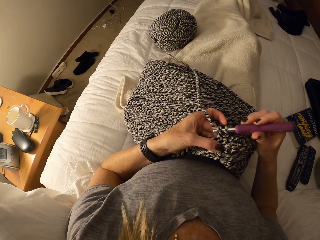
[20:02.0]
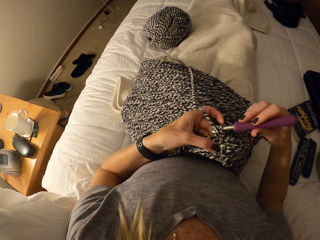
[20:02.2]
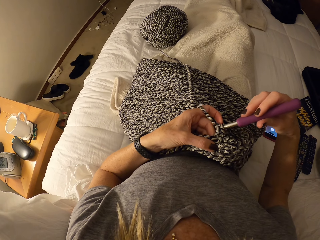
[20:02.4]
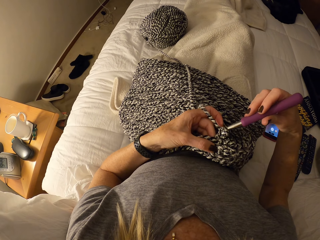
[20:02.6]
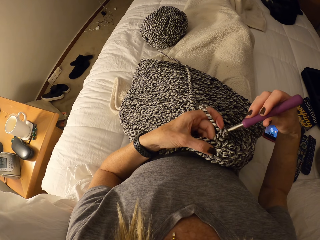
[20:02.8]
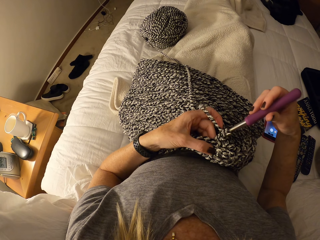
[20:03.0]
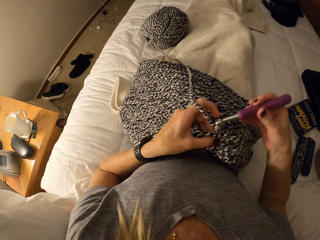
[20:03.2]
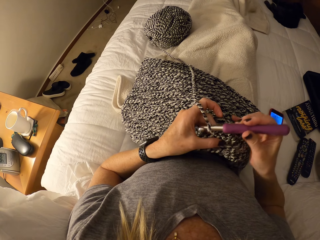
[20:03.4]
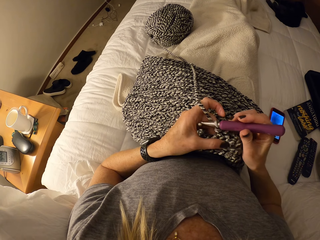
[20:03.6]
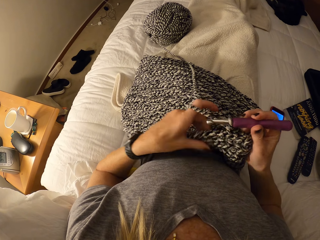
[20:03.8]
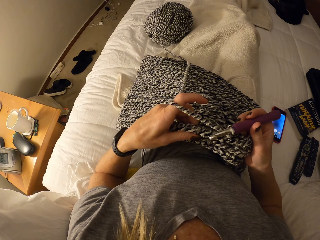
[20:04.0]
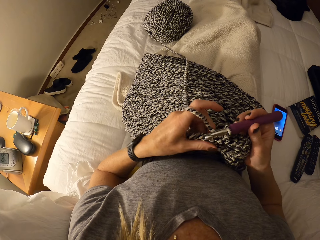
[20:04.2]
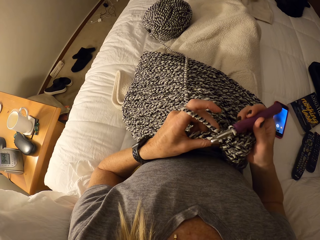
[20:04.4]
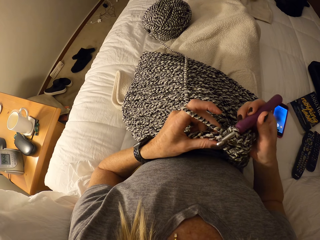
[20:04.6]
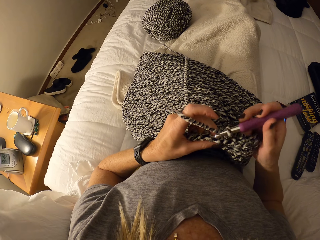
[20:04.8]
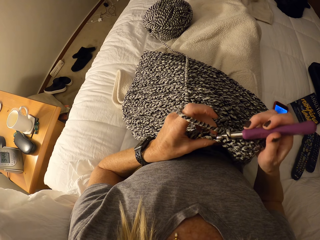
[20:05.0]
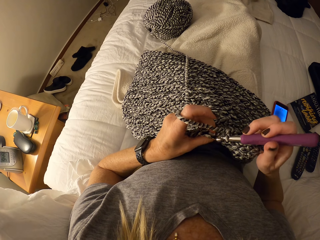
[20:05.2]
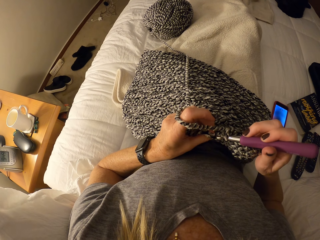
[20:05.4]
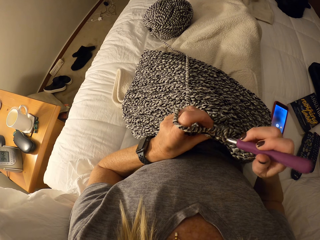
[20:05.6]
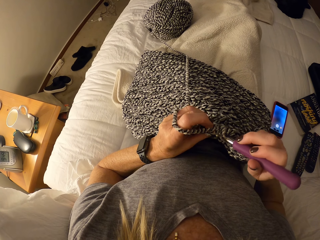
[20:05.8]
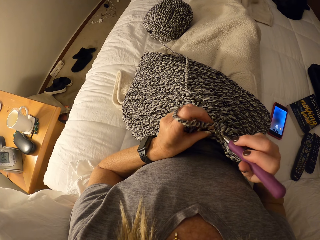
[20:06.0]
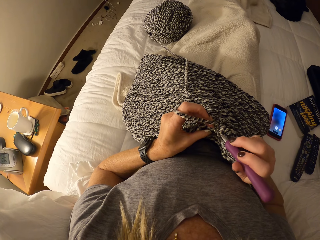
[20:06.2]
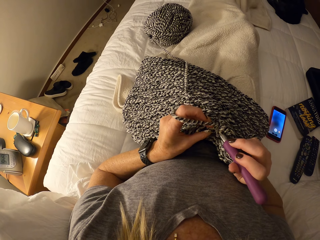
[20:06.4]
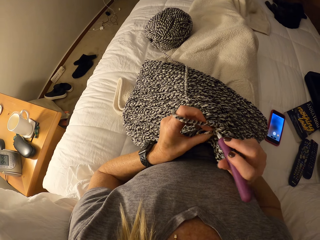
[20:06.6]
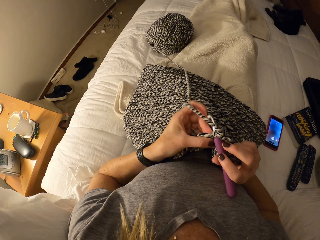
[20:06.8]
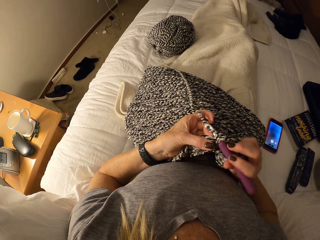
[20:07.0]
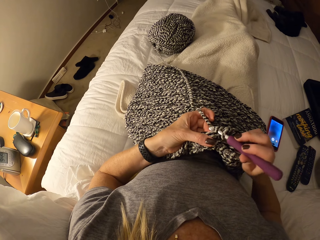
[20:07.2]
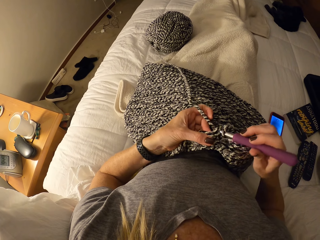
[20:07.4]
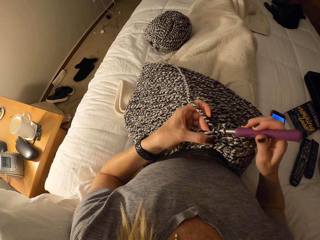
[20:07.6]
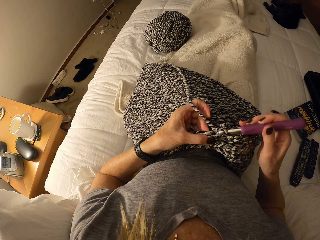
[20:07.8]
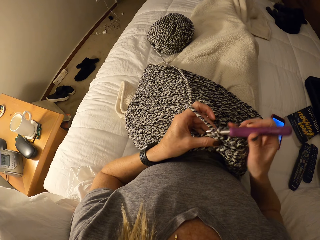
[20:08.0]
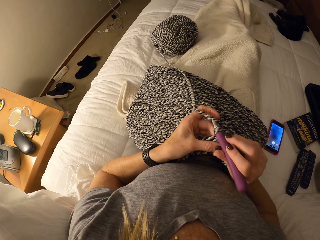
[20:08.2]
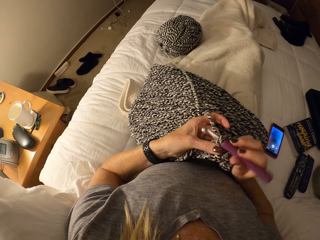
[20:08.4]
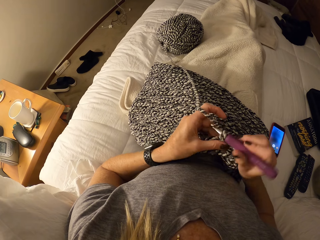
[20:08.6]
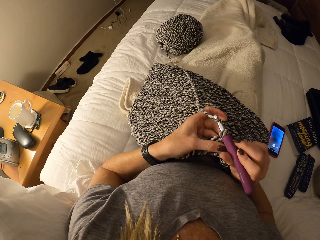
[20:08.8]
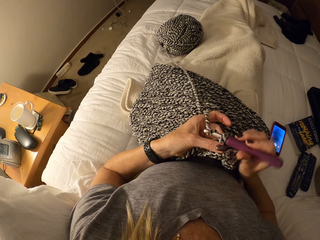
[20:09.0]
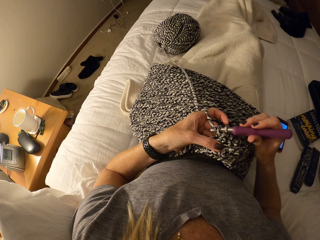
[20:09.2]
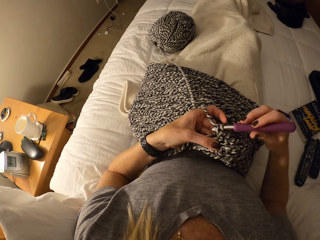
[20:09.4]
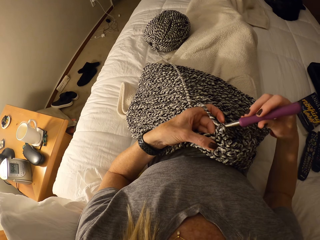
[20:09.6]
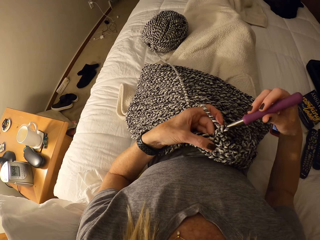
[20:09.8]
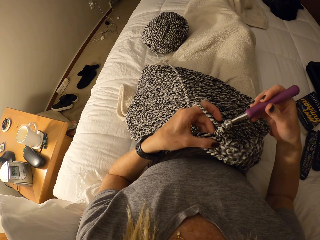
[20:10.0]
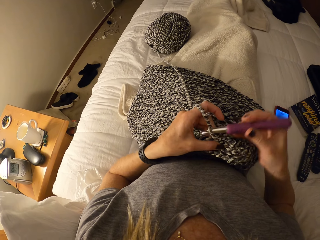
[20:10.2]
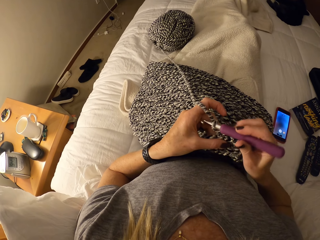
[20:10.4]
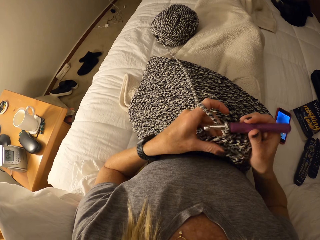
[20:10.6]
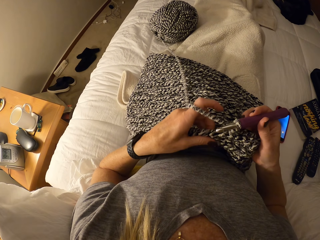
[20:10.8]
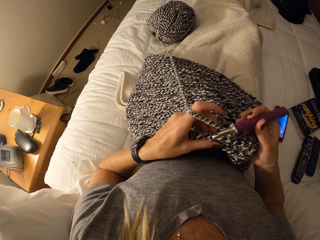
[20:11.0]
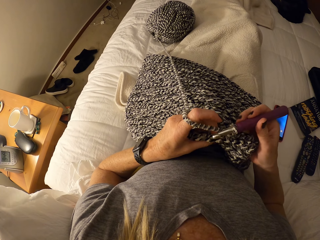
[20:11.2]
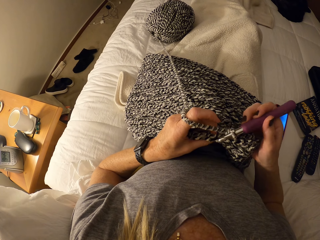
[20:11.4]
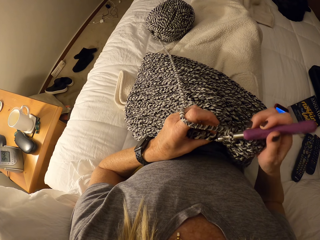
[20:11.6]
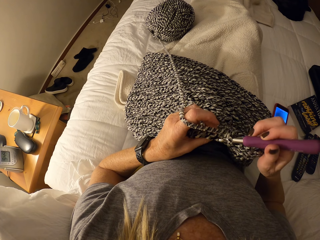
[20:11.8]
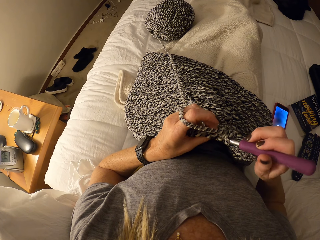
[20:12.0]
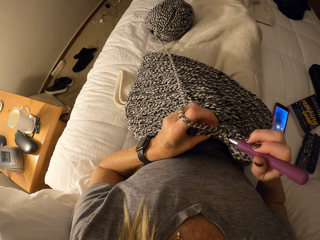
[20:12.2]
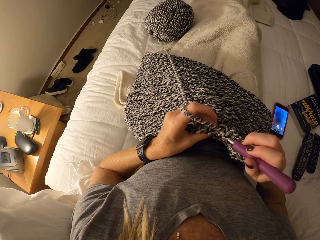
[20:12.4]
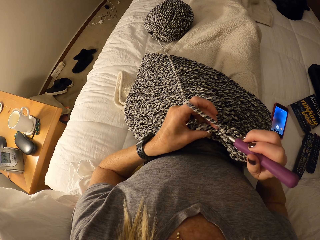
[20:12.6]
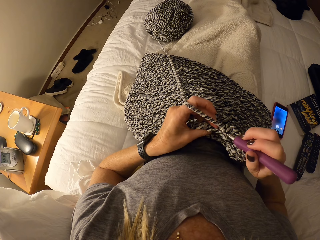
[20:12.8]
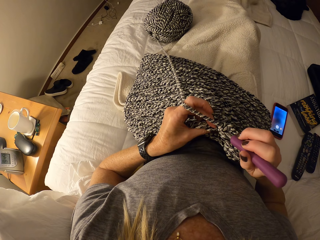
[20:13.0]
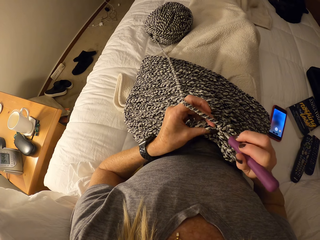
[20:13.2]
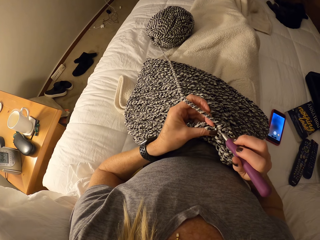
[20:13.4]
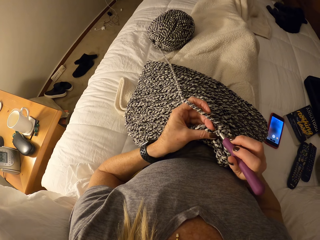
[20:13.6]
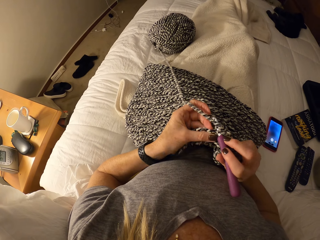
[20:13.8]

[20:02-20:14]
The camera wearer adjusts the fabric and knits the fabric with a hooked needle.

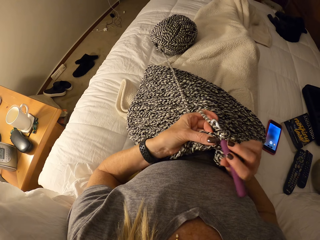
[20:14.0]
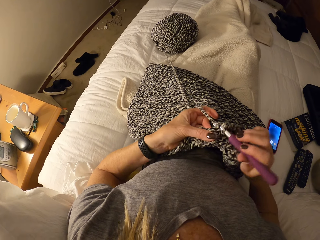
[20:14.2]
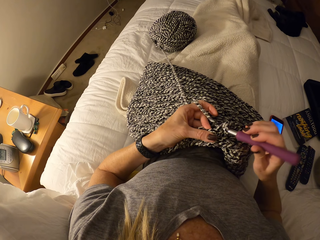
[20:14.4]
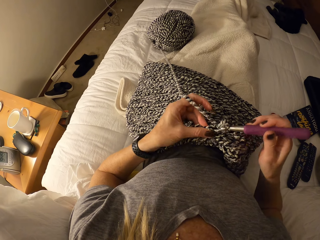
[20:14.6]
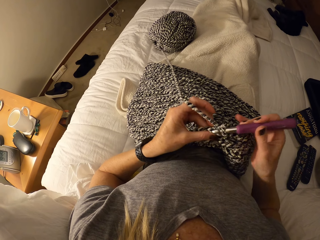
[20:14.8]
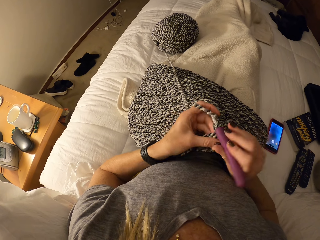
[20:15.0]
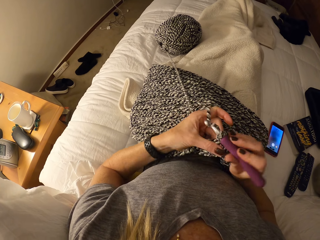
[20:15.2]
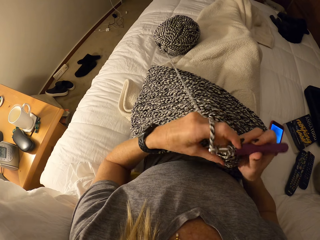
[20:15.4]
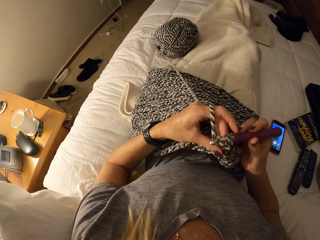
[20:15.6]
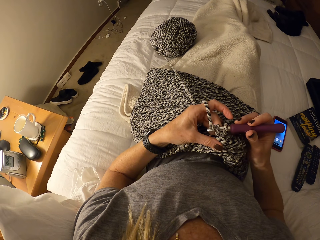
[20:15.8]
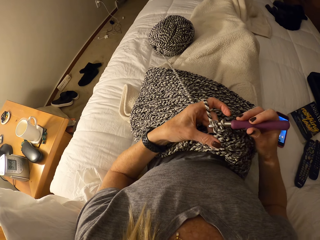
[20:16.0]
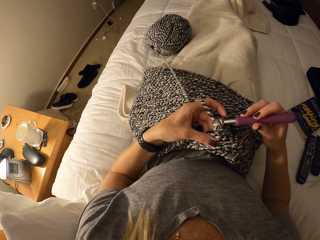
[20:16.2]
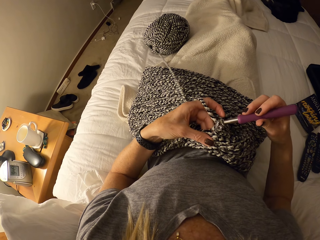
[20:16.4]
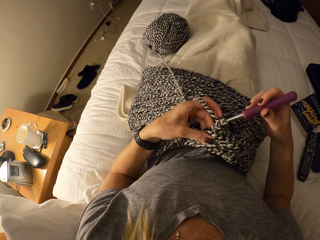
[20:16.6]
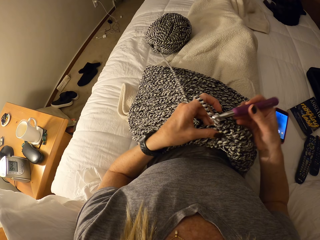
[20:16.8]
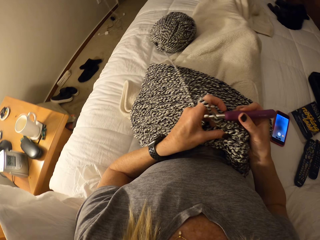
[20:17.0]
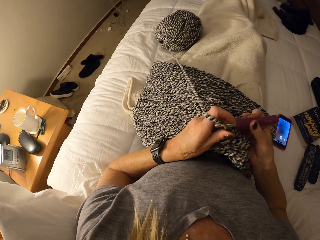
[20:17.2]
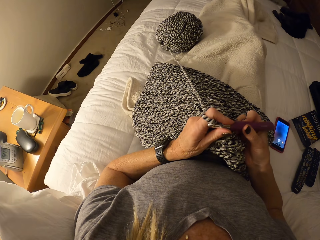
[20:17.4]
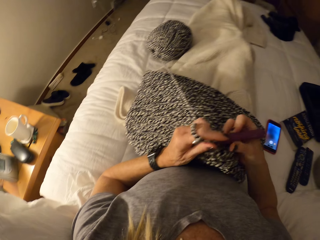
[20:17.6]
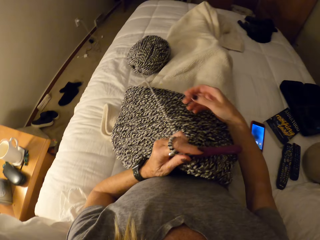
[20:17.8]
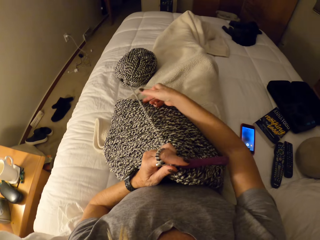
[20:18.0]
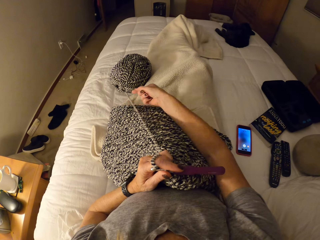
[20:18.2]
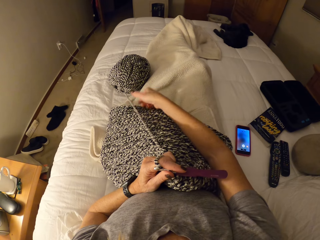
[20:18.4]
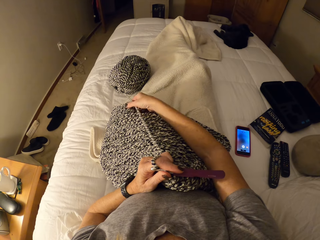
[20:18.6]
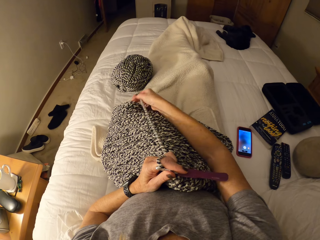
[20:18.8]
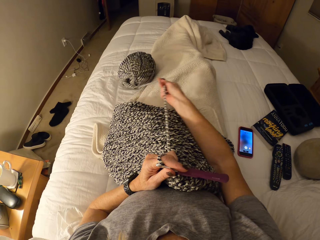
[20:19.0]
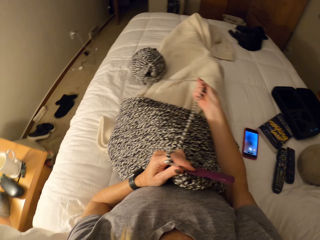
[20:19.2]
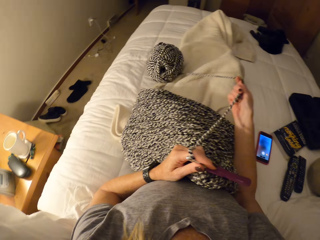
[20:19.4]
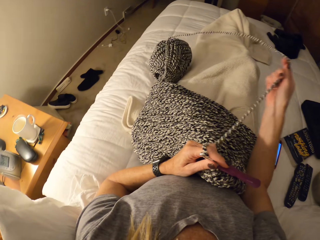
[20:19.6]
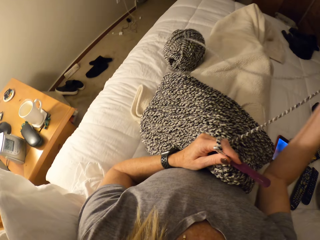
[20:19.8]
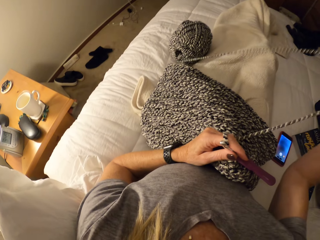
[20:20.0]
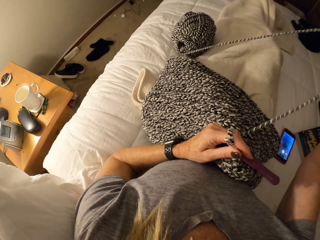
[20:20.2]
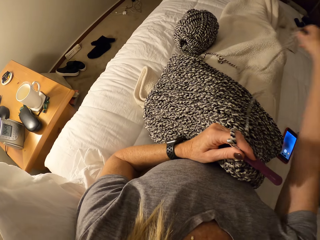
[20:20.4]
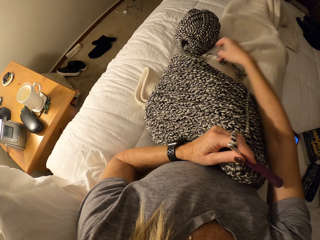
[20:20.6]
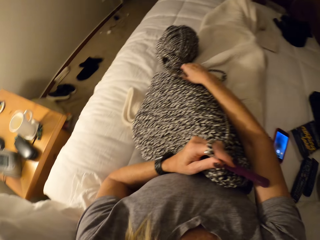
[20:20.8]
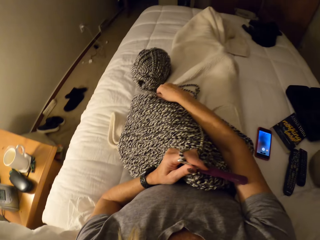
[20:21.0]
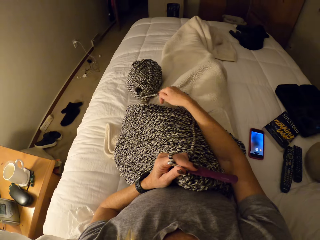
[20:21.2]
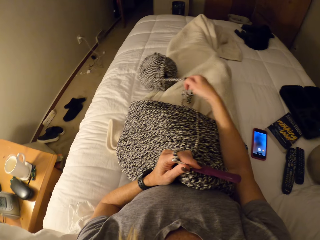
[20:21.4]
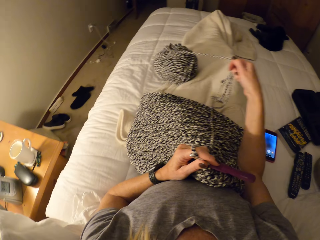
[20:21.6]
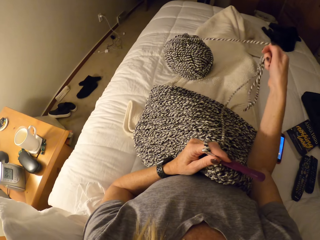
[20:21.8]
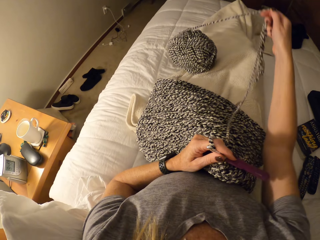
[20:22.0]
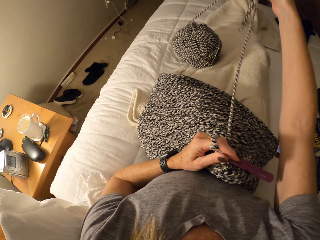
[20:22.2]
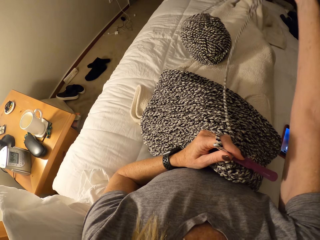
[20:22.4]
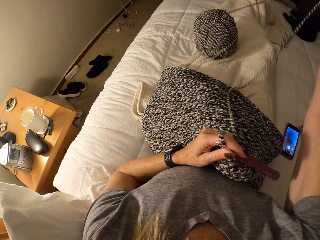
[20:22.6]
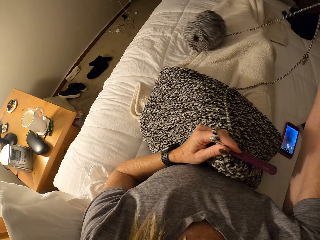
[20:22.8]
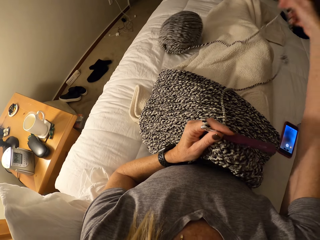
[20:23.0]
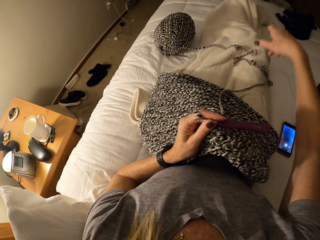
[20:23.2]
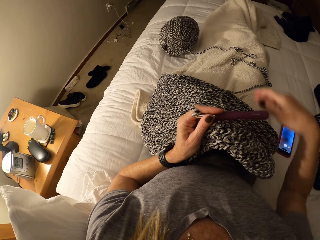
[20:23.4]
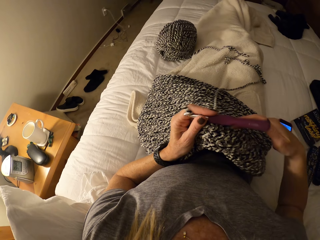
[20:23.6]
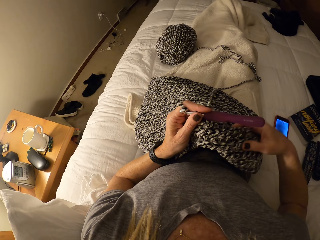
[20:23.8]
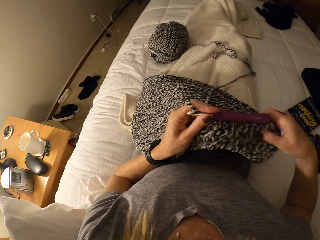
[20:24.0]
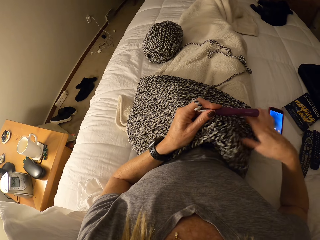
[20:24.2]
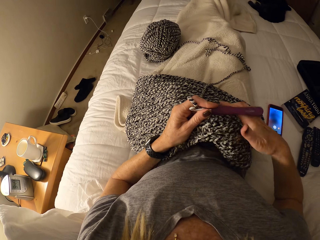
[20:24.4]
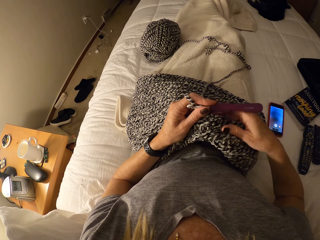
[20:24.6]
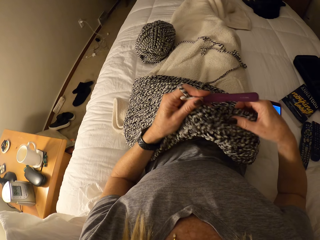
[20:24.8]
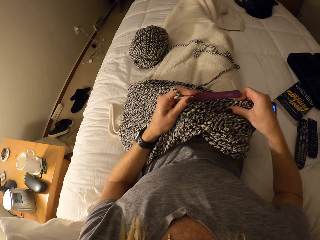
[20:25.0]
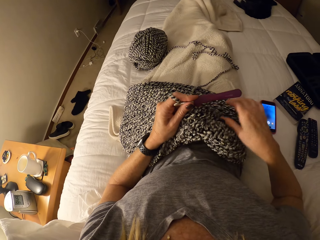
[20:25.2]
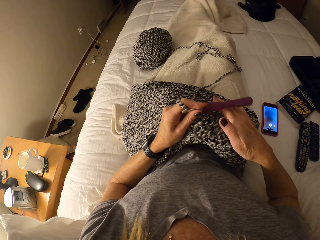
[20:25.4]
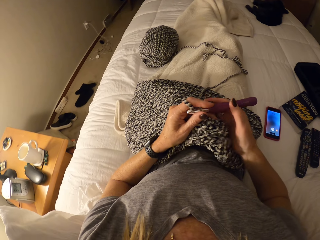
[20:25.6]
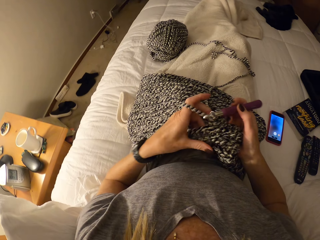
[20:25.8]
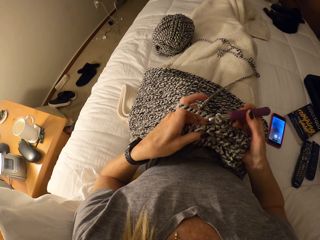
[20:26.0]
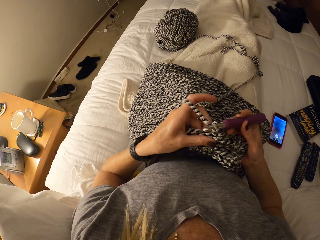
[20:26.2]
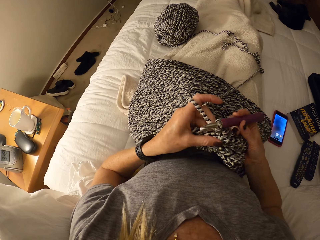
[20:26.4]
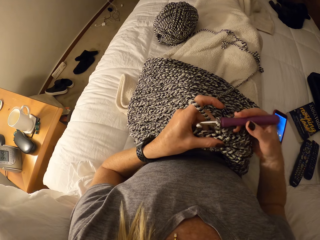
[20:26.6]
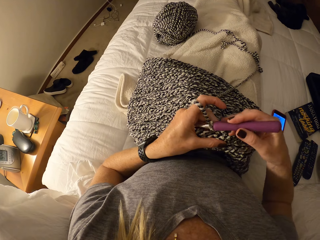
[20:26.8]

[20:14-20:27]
The camera wearer straightens the thread. She looses the cotton yarn on the bed with her right hand. She adjusts the unfinished crochet pattern or fabric on her lap. She knits the fabric with a hooked needle.
